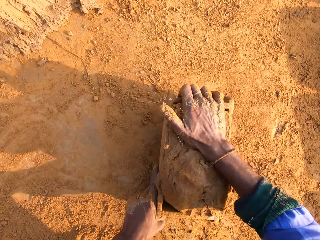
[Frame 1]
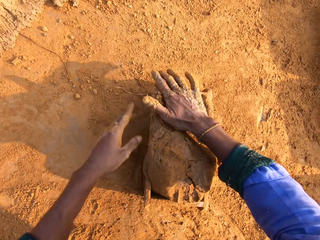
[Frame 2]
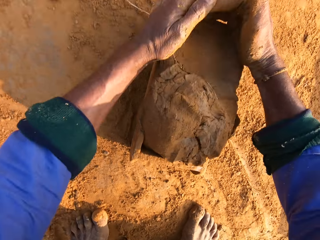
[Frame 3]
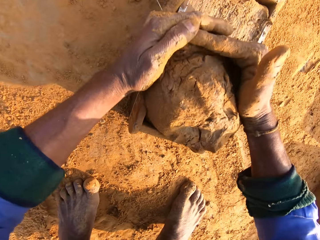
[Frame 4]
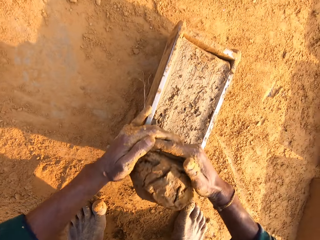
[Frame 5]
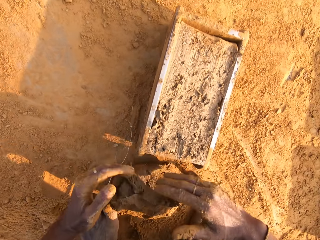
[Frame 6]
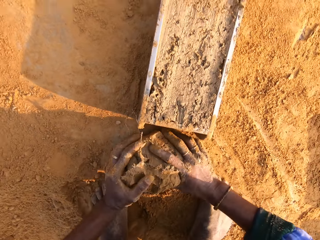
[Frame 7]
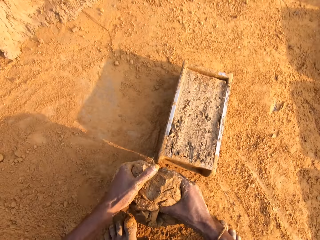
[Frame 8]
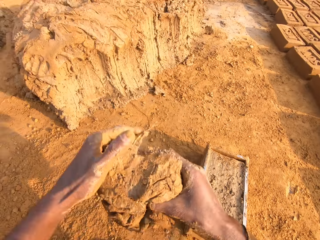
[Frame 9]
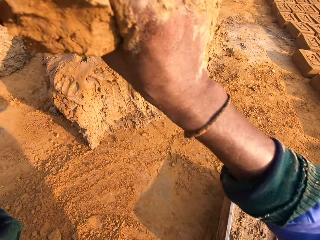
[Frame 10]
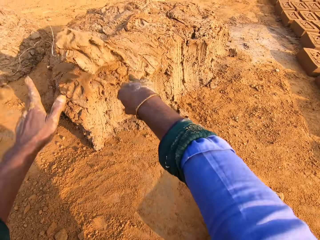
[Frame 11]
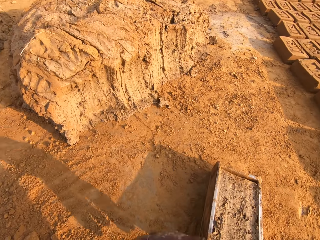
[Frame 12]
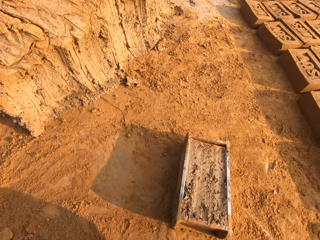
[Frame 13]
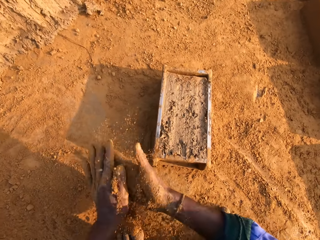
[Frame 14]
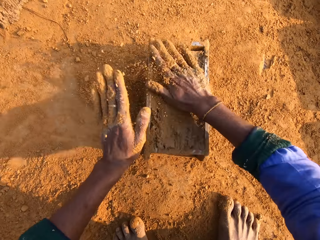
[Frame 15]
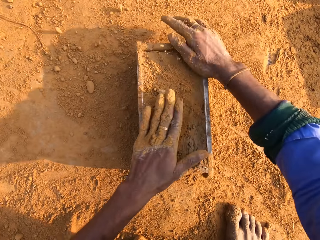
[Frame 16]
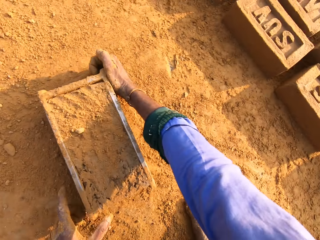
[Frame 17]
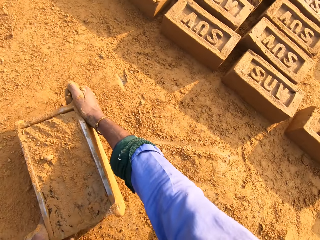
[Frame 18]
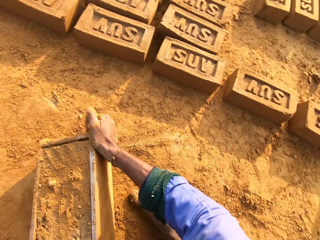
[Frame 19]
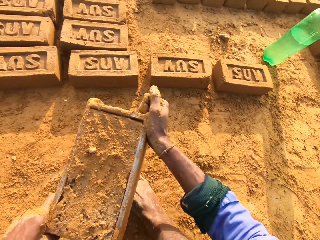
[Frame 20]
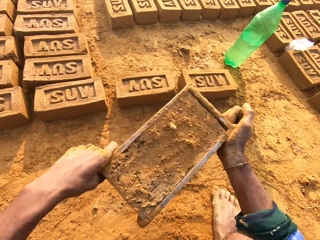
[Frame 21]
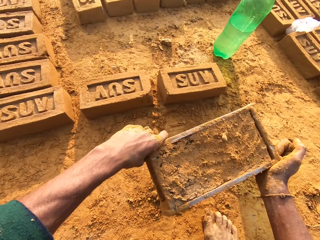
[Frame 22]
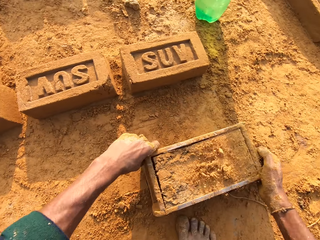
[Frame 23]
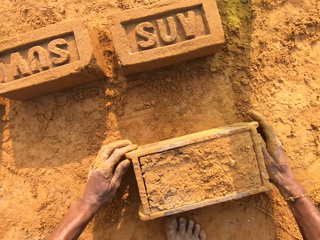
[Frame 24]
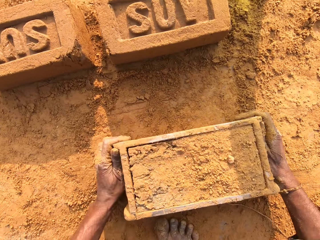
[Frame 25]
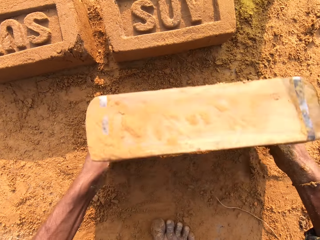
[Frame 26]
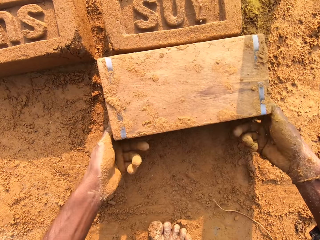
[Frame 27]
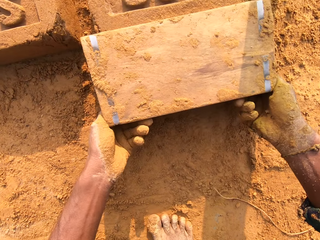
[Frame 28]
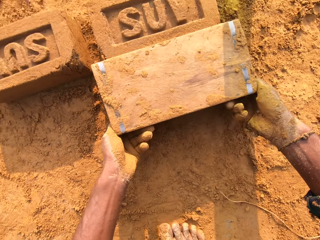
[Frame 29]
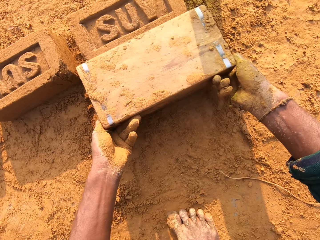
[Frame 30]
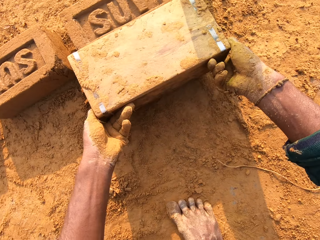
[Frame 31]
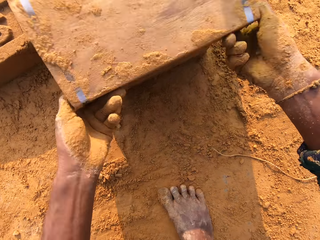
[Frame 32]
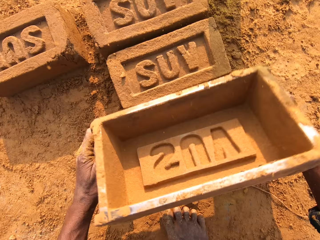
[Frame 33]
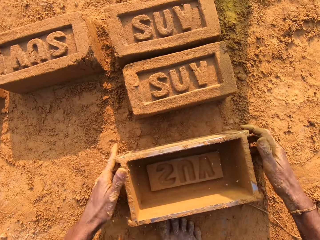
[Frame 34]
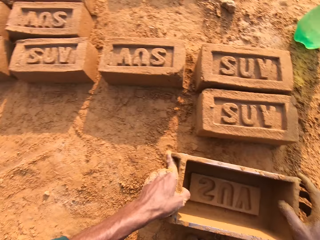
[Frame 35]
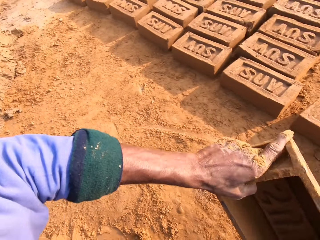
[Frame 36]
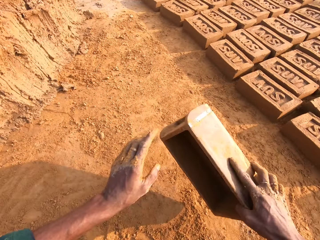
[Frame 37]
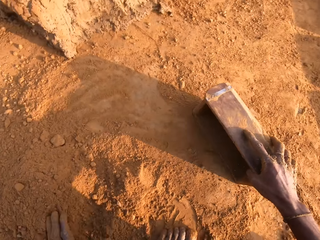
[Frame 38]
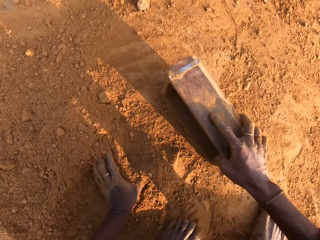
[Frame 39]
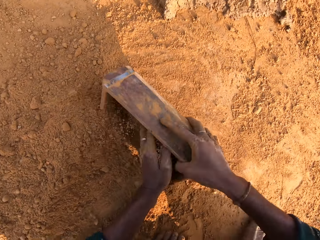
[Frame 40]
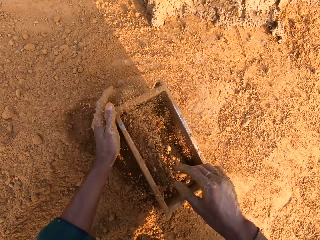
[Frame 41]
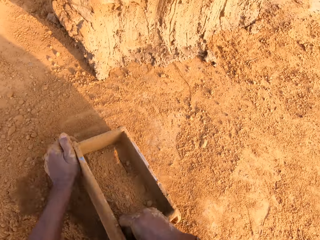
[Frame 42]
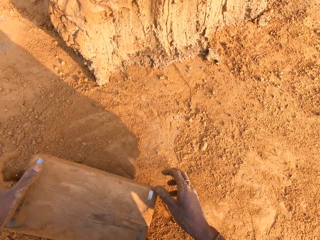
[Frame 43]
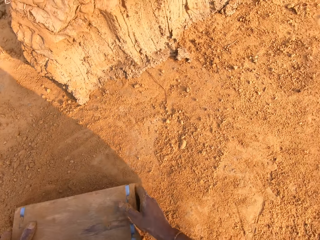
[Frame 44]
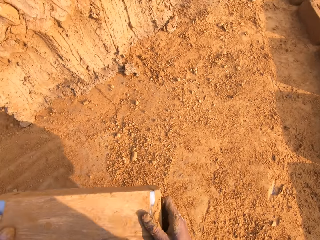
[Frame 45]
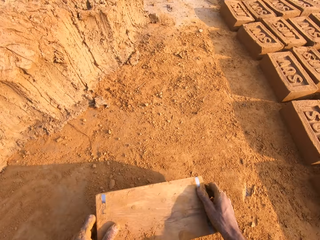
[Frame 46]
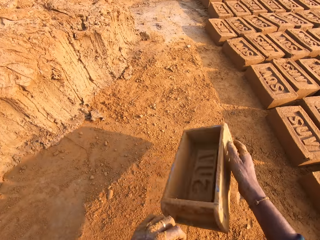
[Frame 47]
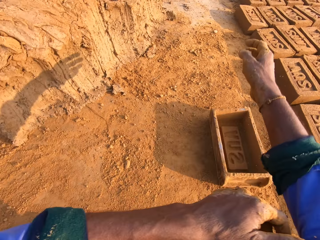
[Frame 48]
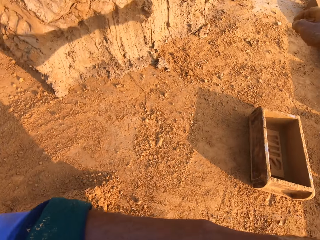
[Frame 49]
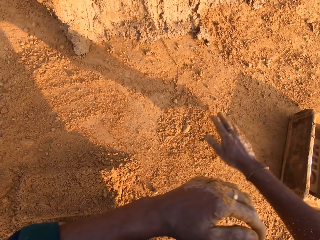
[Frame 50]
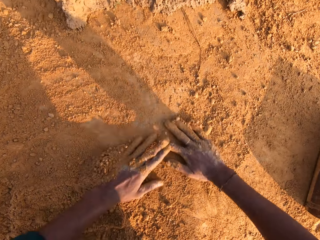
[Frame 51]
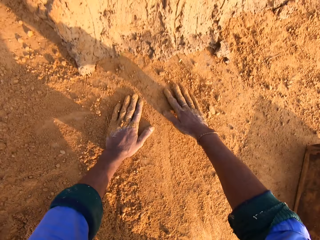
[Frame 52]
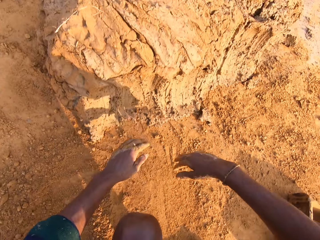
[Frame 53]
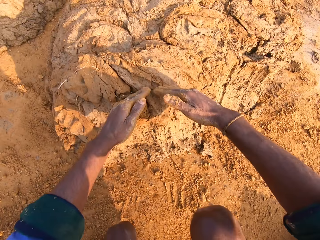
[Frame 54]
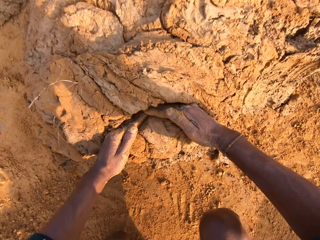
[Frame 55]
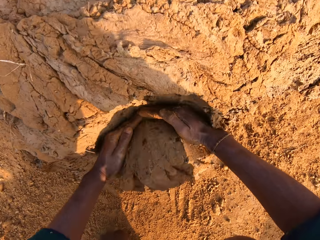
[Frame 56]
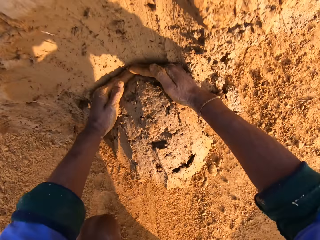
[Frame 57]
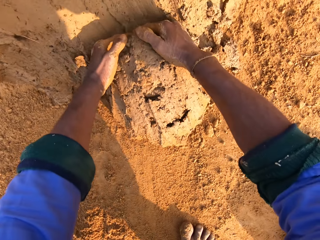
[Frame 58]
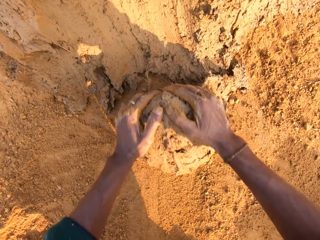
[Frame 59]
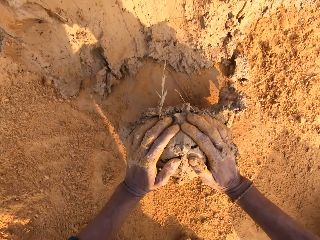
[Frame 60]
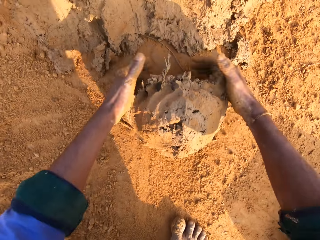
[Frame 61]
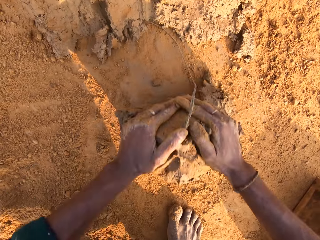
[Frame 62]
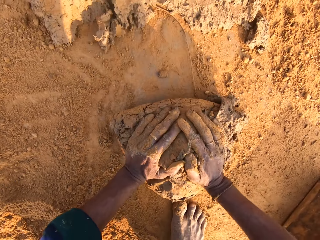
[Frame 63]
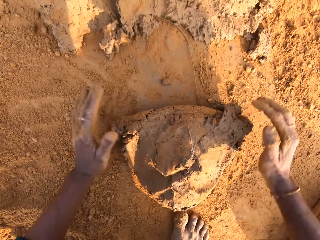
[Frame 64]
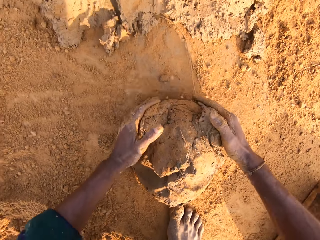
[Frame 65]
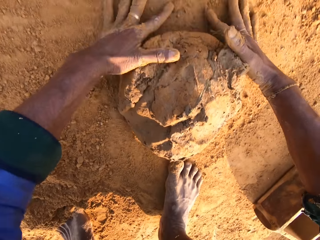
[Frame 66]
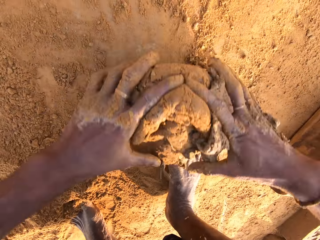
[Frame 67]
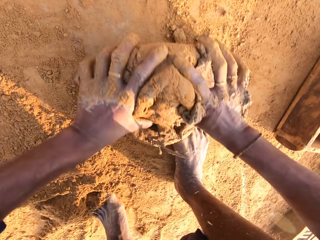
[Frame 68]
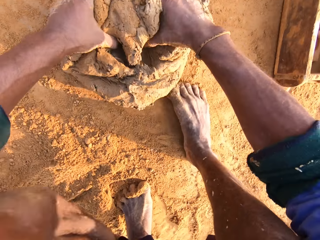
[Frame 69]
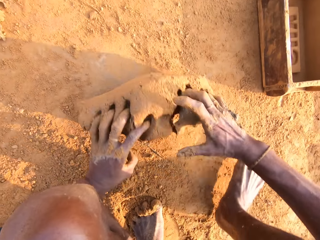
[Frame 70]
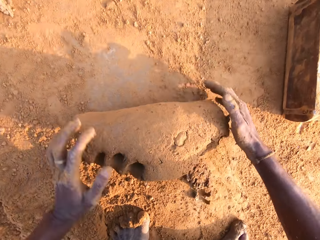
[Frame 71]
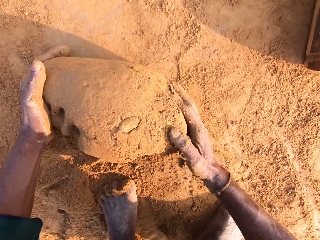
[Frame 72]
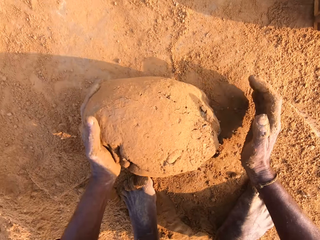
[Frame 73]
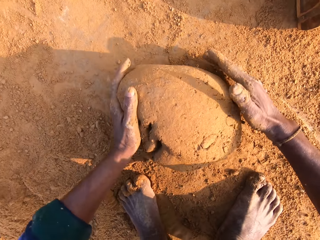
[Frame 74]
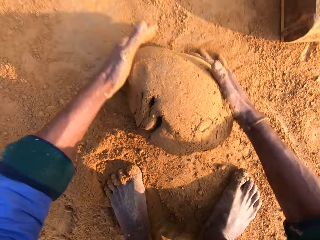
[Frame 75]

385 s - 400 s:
The camera wearer removes the clay or mud with both hands. They level the mud in the wooden box or brick mold with both hands. They pick the clay with both hands. They throw the mud on the heap of mud. They scoop the sand or soil on the ground with both hands. They pour the sand on the mud in the wooden box with both hands. They carry the brick mold with both hands. They drop the brick mold on the ground. They pour the brick on the ground with the wooden box. They carry the brick mold with both hands. They place the wooden box on the ground. They carry the brick mold with both hands. They drop the brick mold on the ground. They scoop the sand on the ground with the wooden box in the right hand. They put the soil in the brick mold. They pour the sand in the wooden box on the ground. They place the wooden box on the ground. They rub both hands on the soil. They cut the clay with both hands. They scoop the mud with both hands. They roll the mud on the ground with both hands.

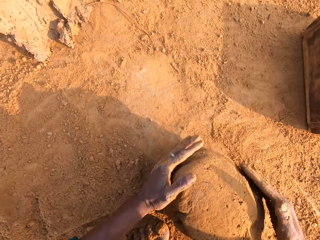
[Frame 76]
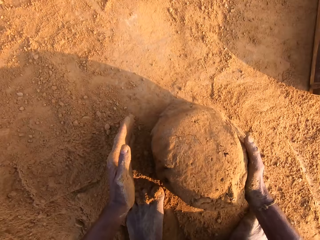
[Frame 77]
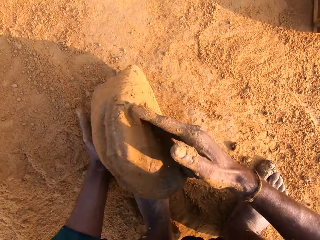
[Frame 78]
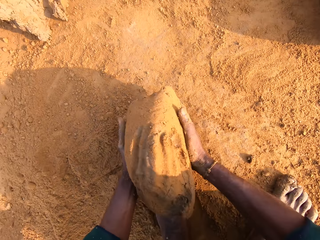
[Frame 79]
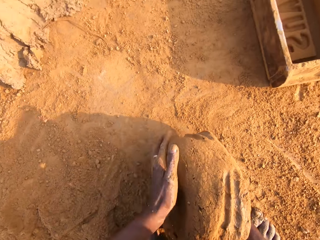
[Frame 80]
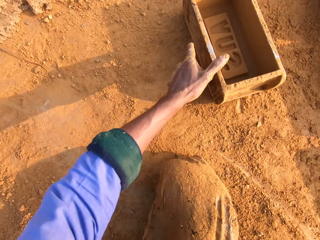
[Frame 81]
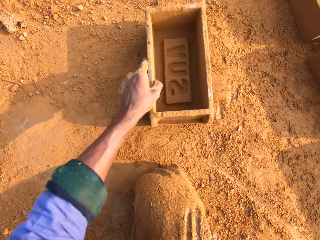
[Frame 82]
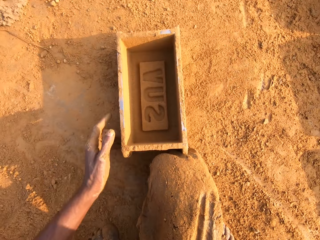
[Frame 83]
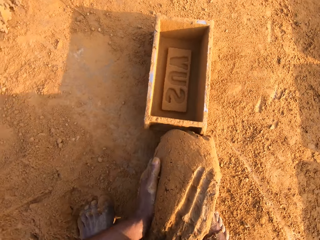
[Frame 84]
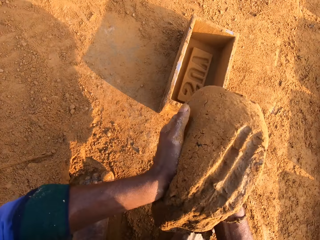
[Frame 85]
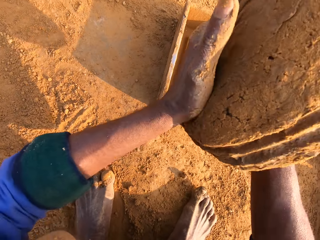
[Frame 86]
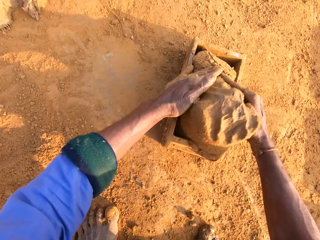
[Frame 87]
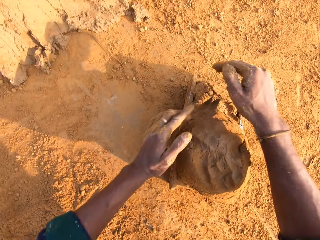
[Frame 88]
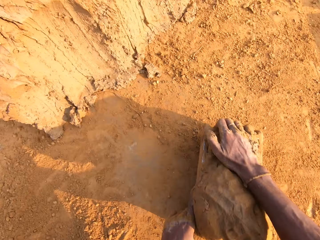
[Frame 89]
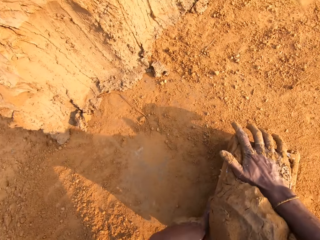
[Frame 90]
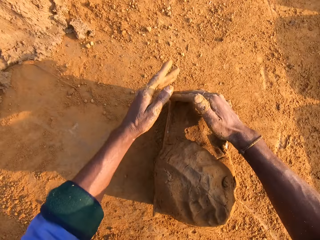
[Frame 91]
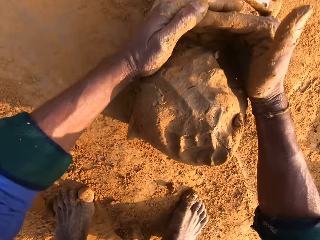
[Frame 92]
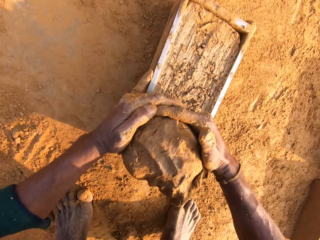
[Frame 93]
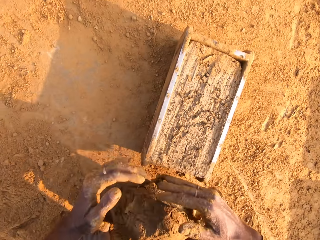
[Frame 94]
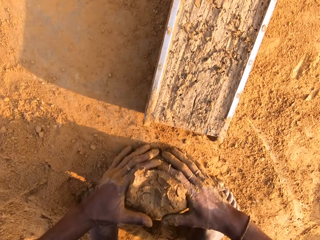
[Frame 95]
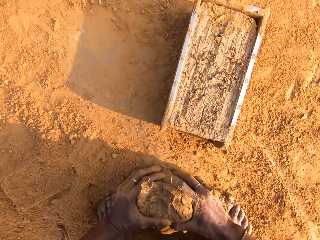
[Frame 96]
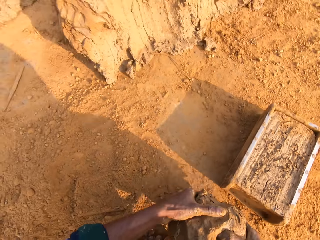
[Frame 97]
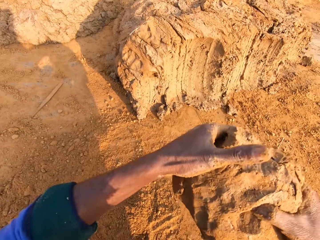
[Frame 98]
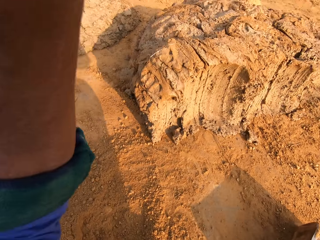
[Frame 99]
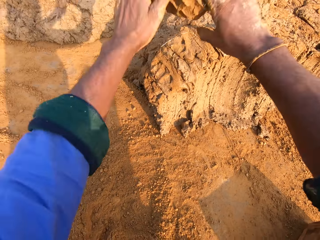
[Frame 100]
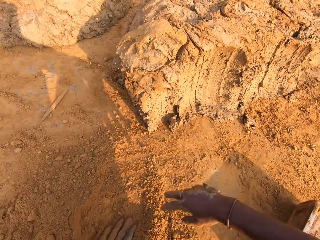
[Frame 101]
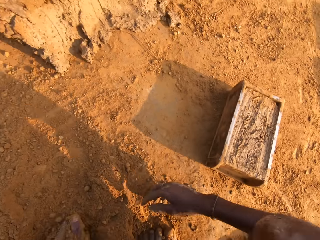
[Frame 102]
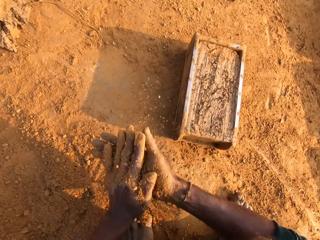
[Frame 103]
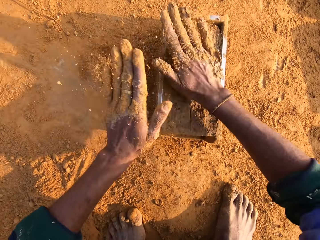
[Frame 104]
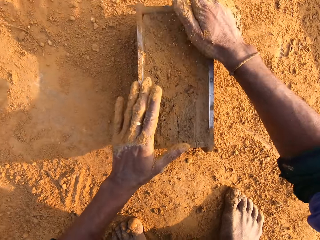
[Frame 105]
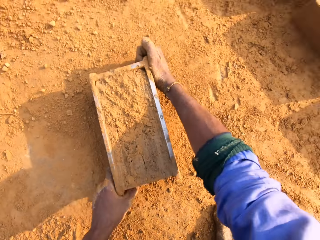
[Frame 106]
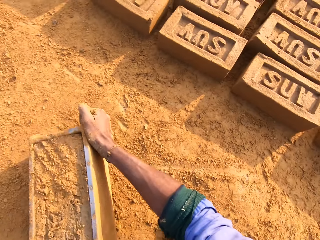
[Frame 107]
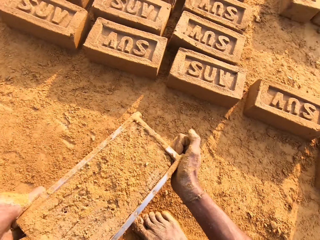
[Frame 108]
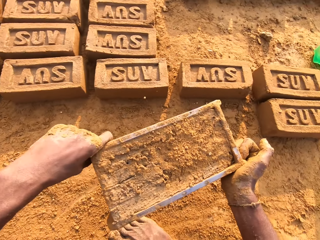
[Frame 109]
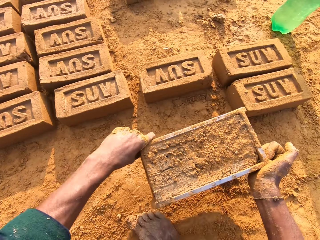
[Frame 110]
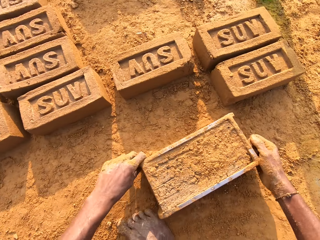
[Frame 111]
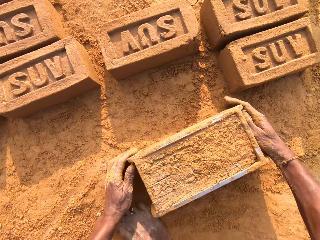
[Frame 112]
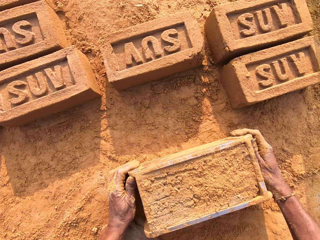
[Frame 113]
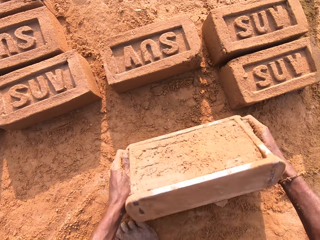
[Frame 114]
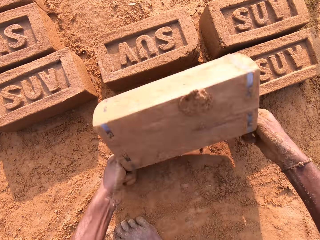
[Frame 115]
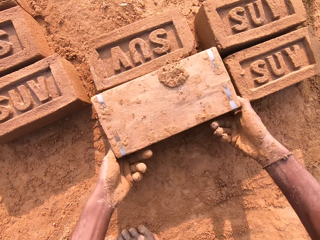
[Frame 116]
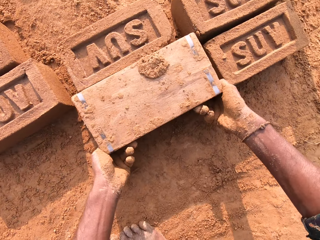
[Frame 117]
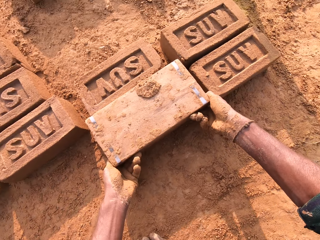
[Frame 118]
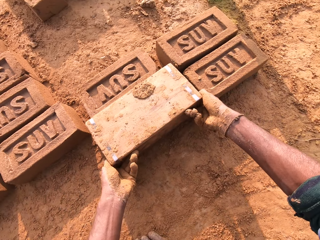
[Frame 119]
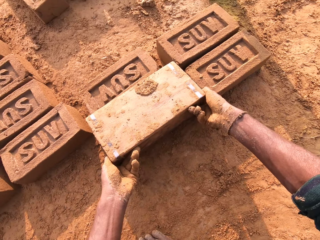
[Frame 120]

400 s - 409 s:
The camera wearer carries the clay or mud with the right hand. They pull the brick mold or wooden box with the left hand. They hold the mud with both hands. They throw the mud in the wooden box with both hands. They remove the excess clay from the brick mold. They level the mud in the wooden box with both hands. They pick the clay with both hands. They throw the mud on the heap of mud. They scoop the sand on the ground with both hands. They pour the sand on the mud in the wooden box with both hands. They carry the brick mold with both hands. They drop the brick mold on the ground. They pour the brick on the ground with the wooden box. They carry the brick mold with both hands.
